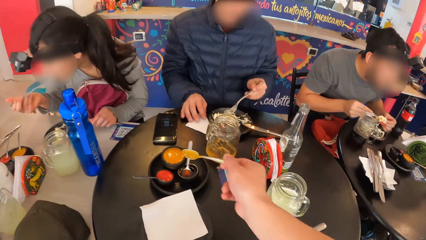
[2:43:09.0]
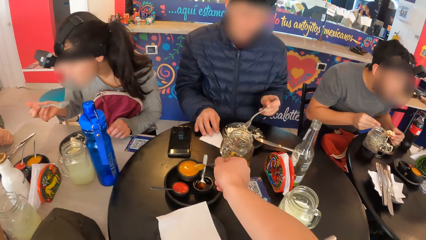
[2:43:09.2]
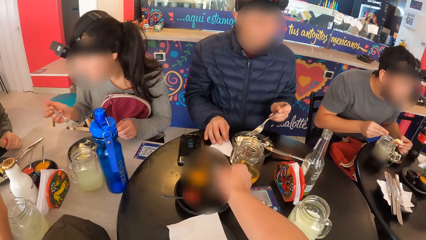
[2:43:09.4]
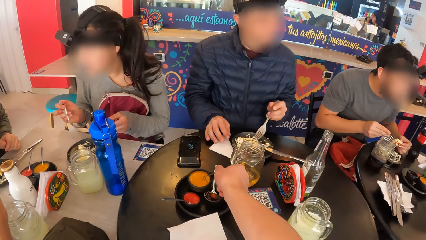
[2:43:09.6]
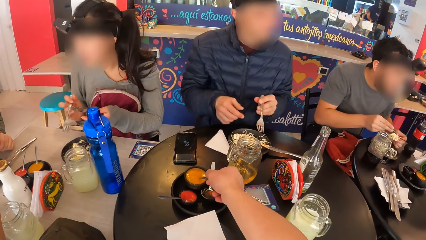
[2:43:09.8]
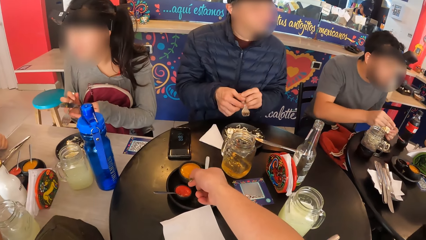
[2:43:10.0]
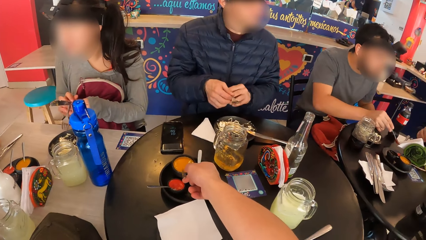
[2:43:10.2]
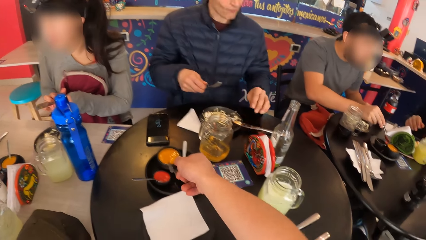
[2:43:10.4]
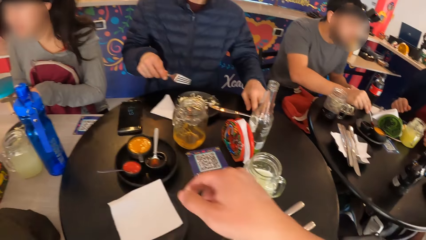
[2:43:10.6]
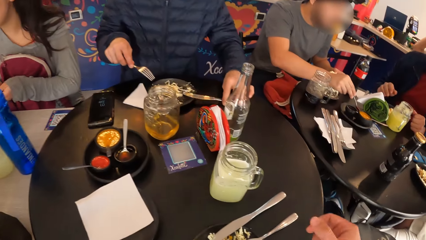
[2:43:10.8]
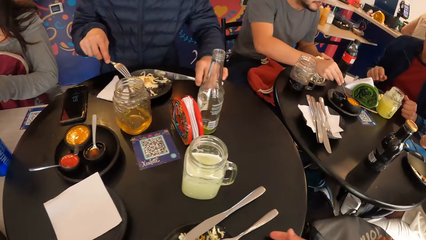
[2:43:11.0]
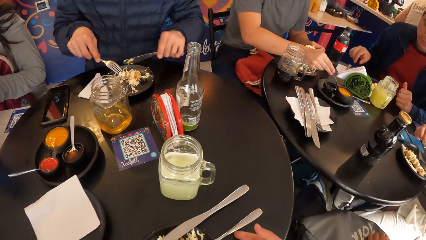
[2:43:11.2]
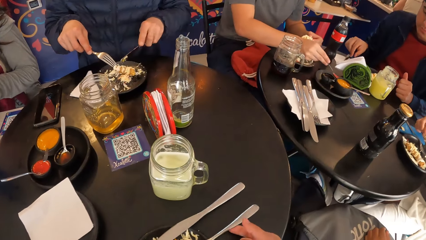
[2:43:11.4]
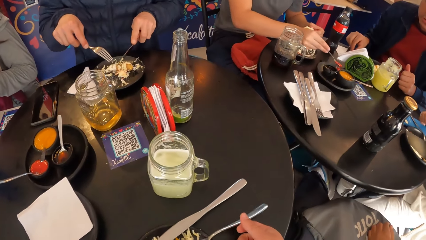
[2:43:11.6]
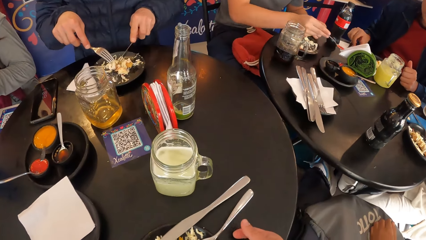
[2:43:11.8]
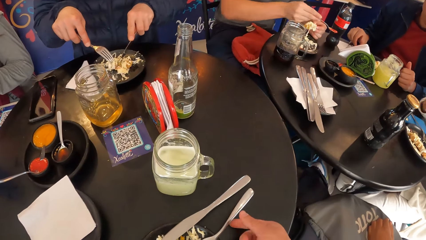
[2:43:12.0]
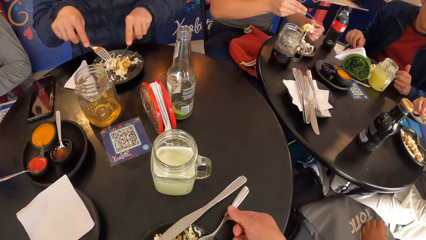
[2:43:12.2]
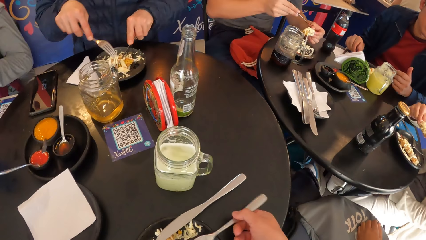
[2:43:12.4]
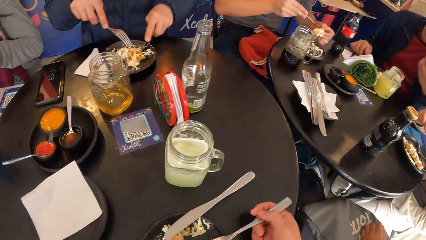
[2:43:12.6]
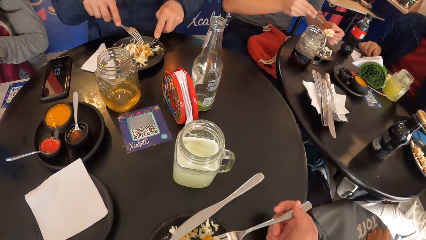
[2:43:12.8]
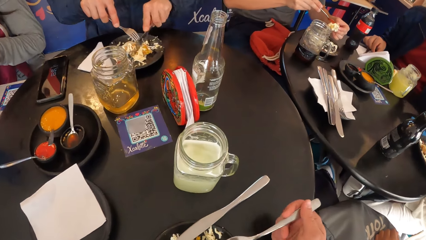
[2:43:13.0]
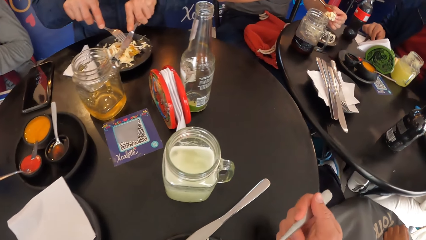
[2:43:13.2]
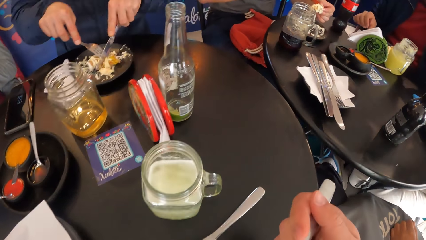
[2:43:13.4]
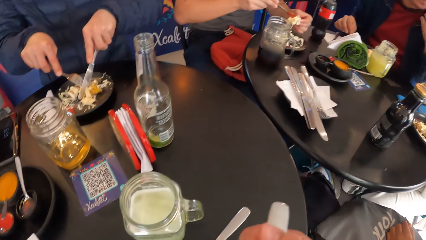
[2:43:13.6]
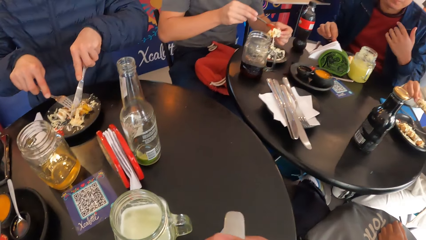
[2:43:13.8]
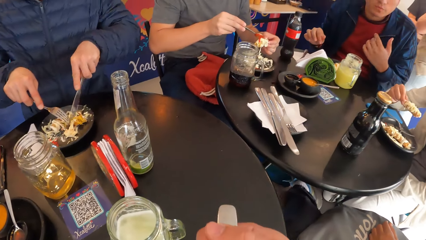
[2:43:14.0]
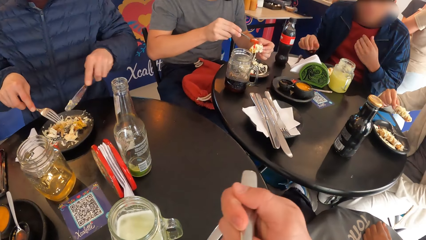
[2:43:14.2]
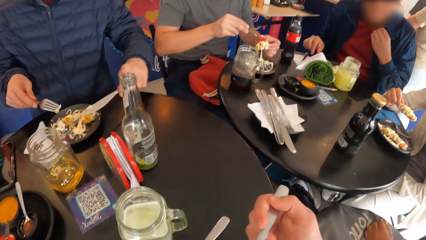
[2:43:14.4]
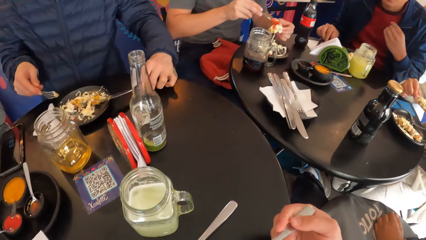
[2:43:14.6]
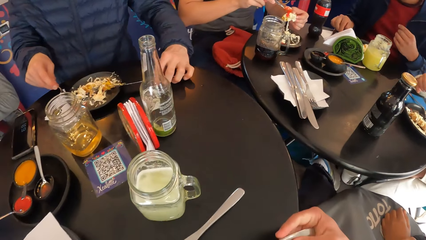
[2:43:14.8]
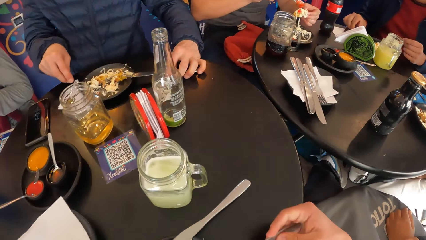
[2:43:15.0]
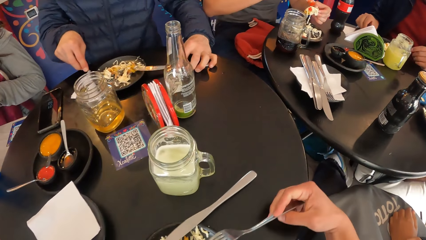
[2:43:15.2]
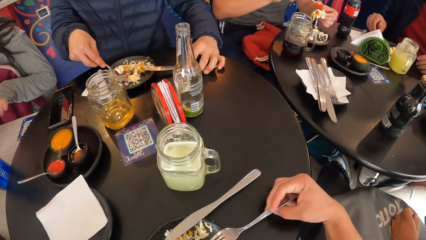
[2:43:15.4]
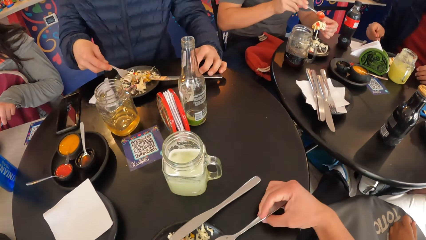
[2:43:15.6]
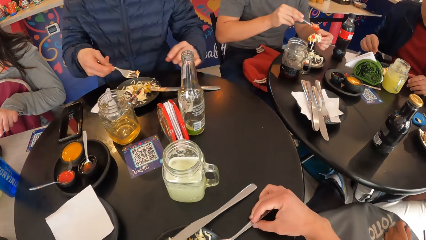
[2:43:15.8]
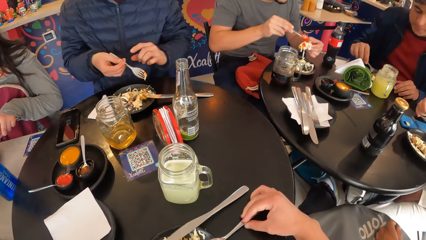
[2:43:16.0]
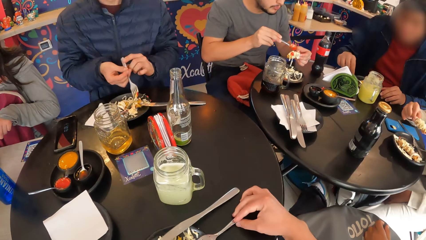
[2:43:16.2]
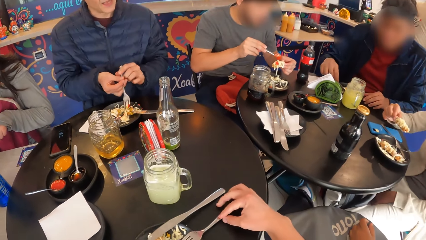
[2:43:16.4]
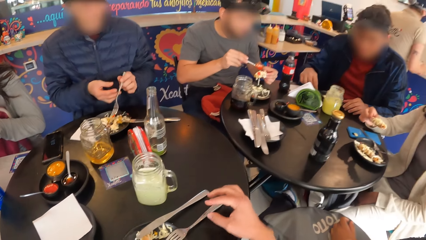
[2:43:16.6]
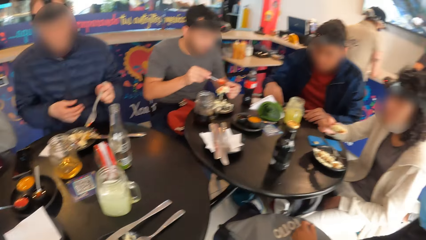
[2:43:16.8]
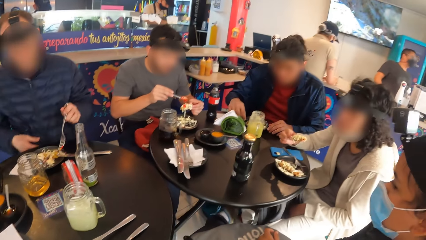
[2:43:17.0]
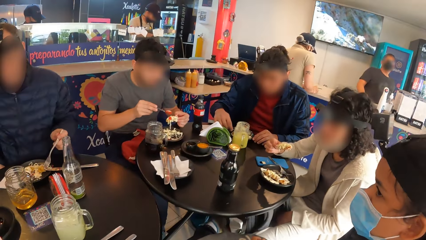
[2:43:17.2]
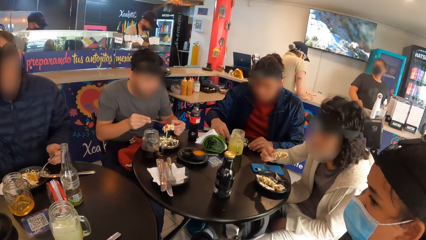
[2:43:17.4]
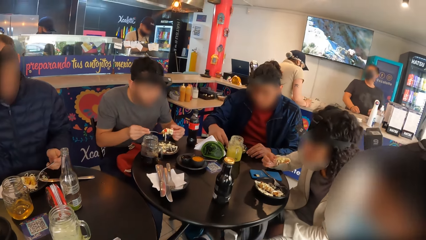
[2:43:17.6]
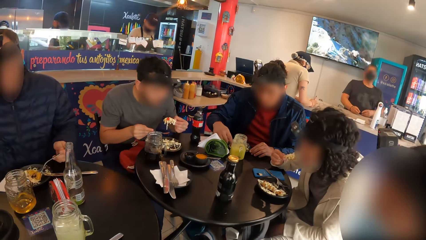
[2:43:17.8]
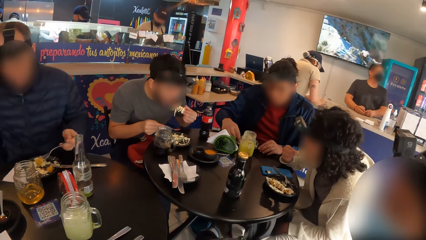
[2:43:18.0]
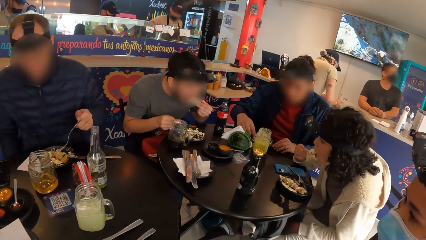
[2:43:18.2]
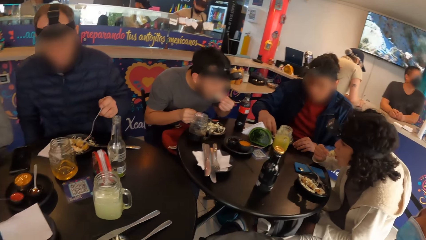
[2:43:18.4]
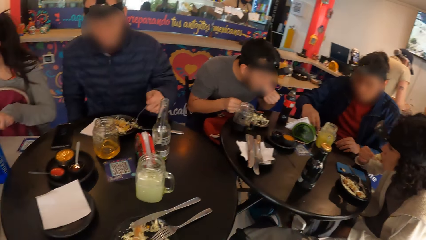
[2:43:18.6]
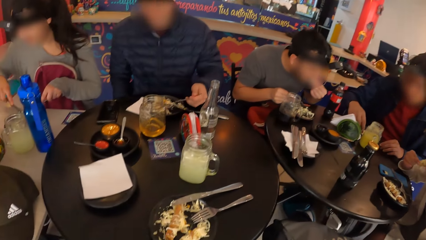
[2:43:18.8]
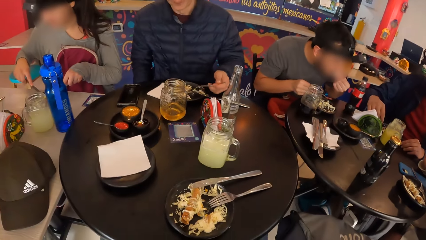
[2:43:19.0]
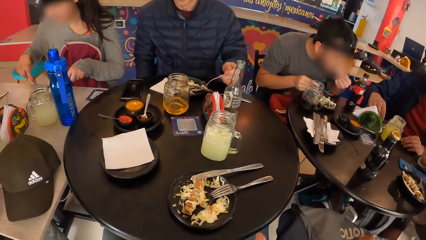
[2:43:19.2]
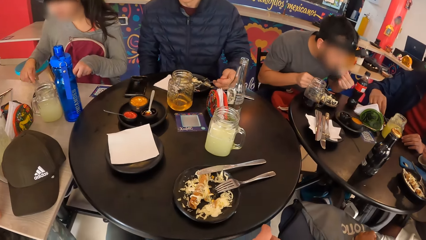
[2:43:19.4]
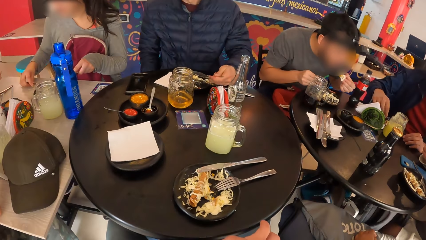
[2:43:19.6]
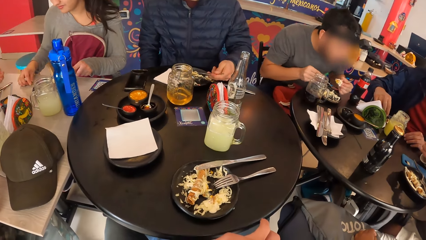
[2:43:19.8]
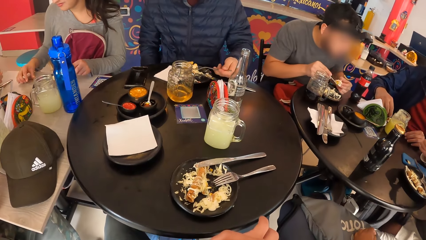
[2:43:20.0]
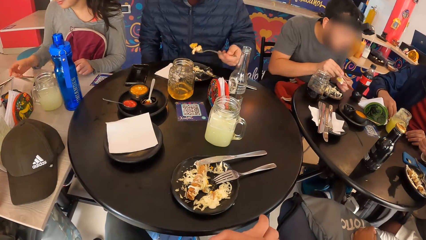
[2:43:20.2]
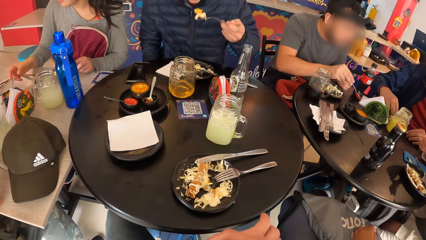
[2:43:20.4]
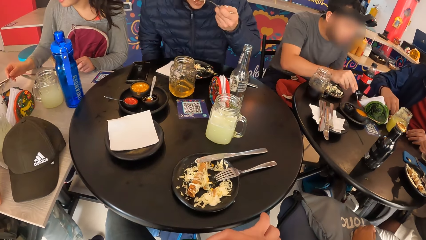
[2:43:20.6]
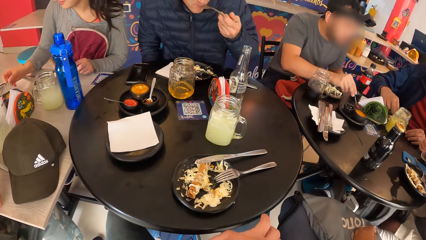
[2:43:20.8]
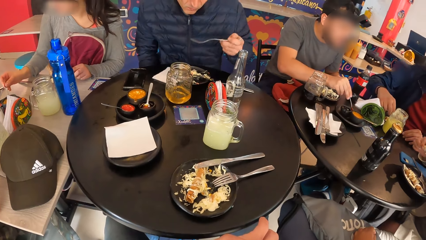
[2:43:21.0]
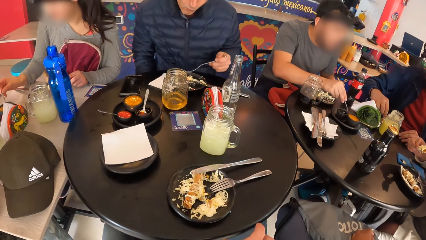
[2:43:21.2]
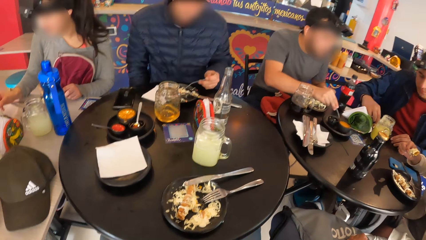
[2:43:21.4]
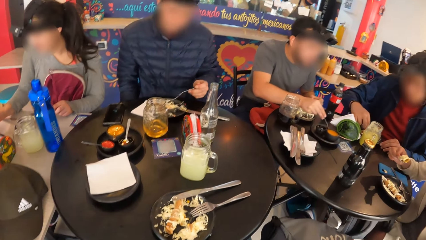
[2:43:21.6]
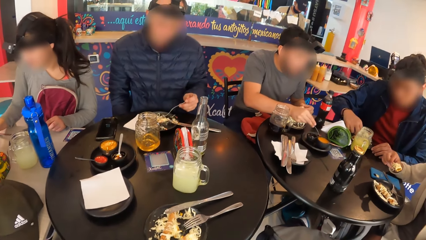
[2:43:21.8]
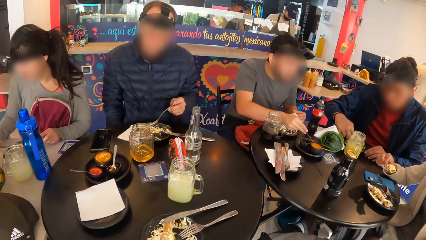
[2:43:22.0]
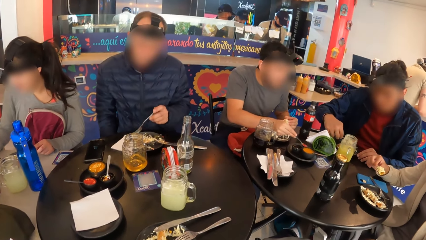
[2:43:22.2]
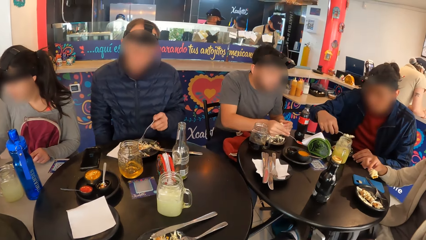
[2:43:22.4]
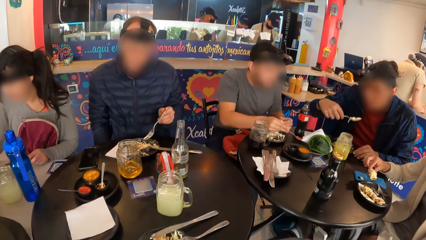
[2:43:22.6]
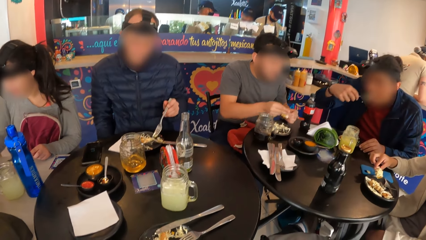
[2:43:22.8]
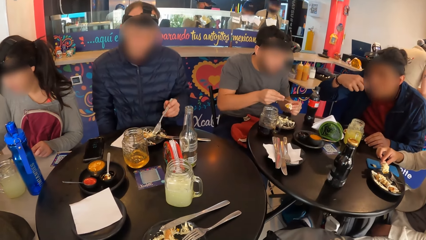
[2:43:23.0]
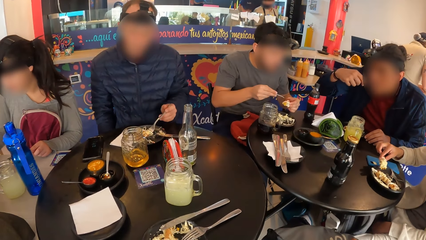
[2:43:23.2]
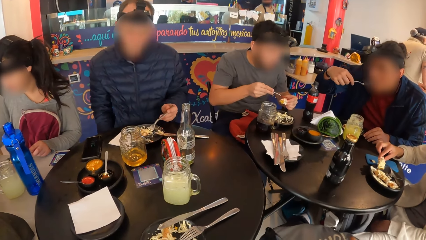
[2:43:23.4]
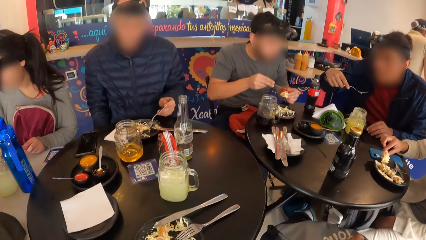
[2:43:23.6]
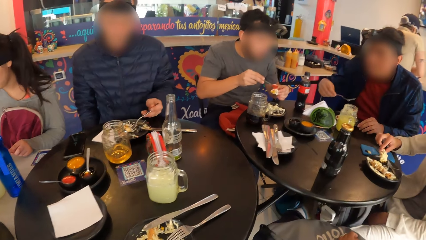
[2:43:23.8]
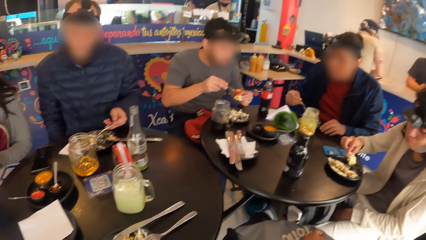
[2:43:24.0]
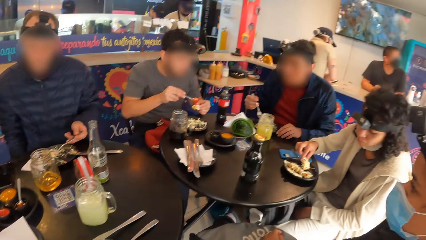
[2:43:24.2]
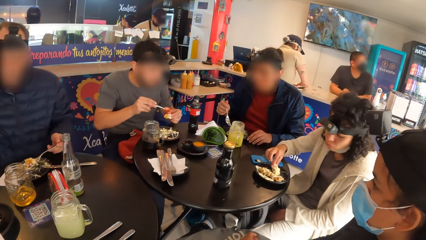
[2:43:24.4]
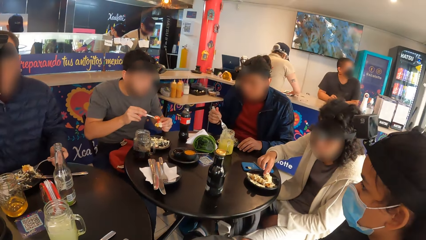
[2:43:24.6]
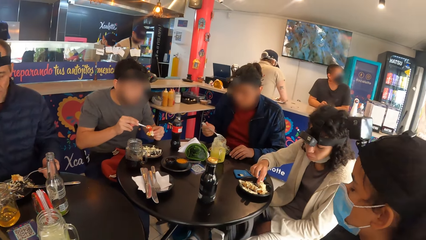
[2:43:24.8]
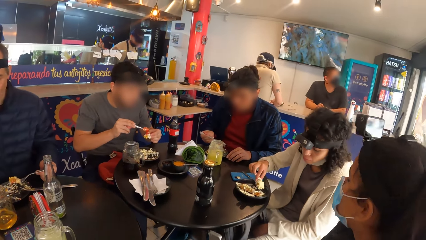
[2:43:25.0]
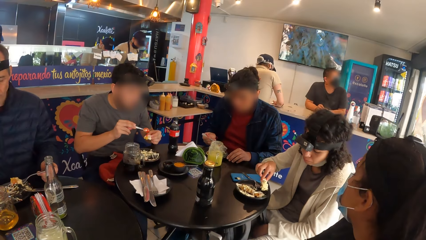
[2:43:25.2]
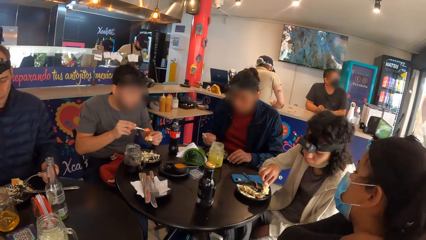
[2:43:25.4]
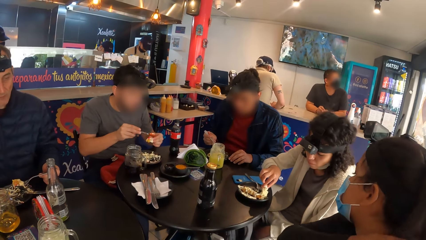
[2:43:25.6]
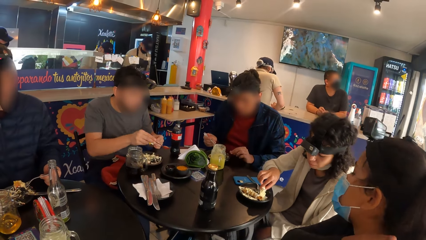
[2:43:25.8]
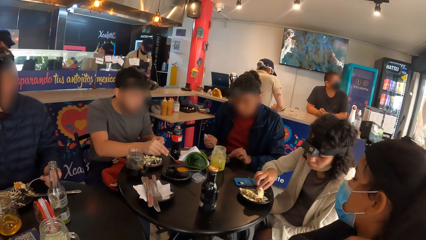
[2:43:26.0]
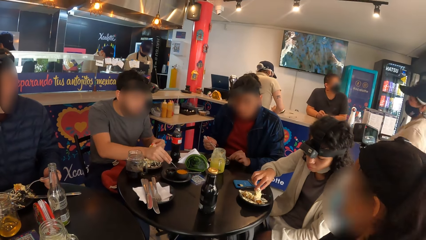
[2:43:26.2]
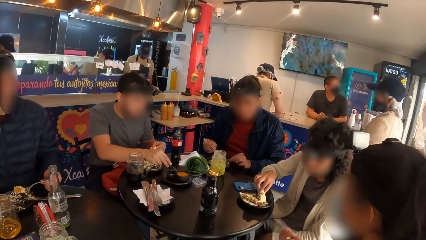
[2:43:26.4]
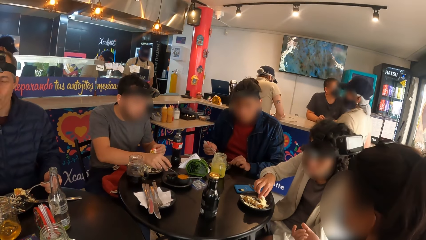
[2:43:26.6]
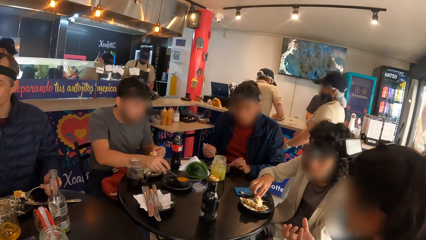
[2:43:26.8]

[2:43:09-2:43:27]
The camera wearer drops the spoon on the bowl on the table with her right hand. She pours sauce onto the food using the spoon. She picks the fork from the plate on the table with her right hand. The second man serves sauce from the bowl on the table with the spoon in his right hand. The third man cuts meat on the plate on the table with a fork in his left hand. The camera wearer eats salad from the plate with the fork in her right hand. The third man drops the knife on the plate on the table with his left hand. The second man pours sauce on a piece of salad in his left hand with the spoon in his right hand. The camera wearer drops the fork on the plate on the table with her right hand. The third man passes the fork from his right hand to his left hand. The camera wearer bites food. The woman eats salad from the plate on the table with the fork in her right hand. The second man eats salad from his left hand. The third man eats salad from the plate on the table with the fork in his left hand. The second man serves sauce from the bowl on the table with the spoon in his right hand. The first man eats salad from the plate on the table with the fork in his right hand. The second man pours sauce on a piece of salad in his left hand with the spoon in his right hand. The woman rubs meat on the plate on the table with her right hand.
